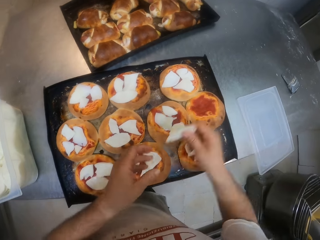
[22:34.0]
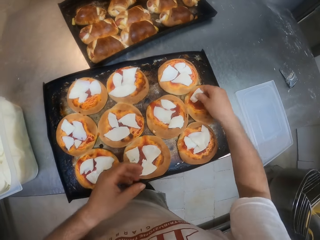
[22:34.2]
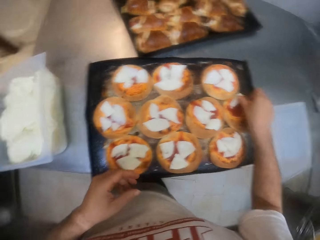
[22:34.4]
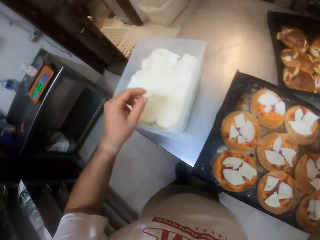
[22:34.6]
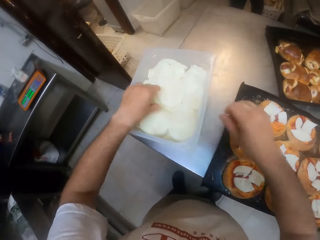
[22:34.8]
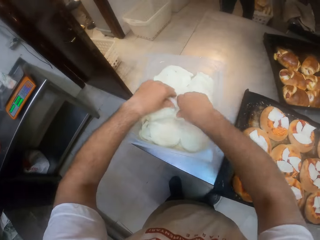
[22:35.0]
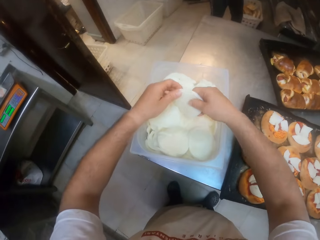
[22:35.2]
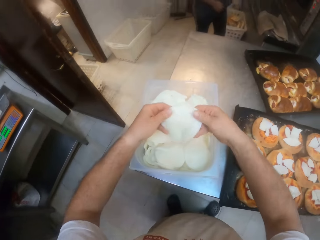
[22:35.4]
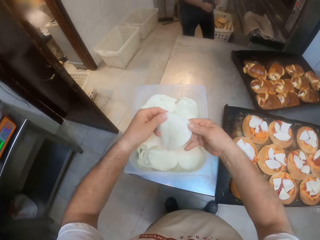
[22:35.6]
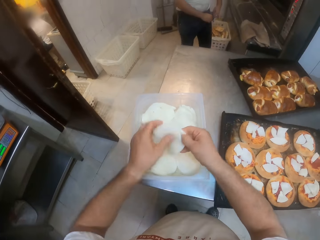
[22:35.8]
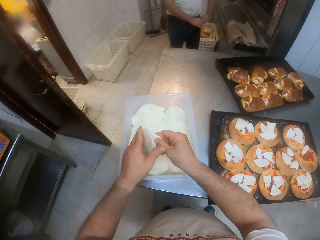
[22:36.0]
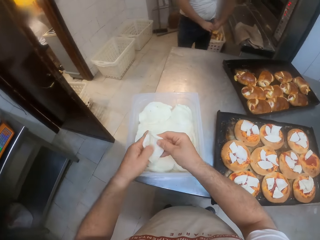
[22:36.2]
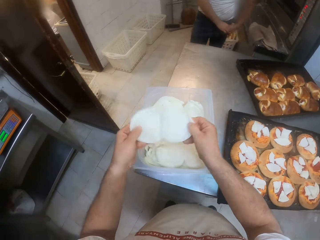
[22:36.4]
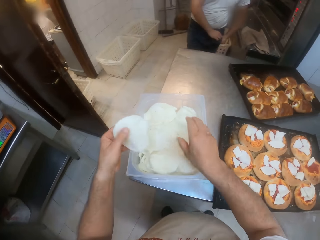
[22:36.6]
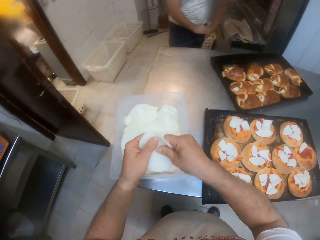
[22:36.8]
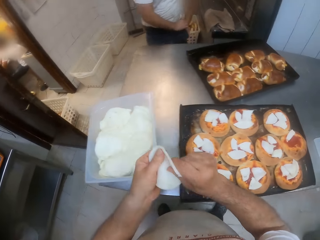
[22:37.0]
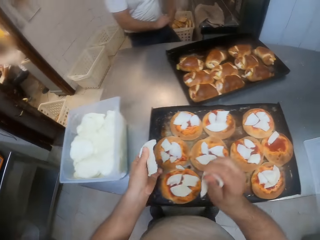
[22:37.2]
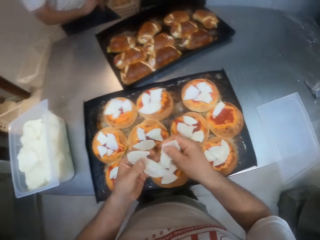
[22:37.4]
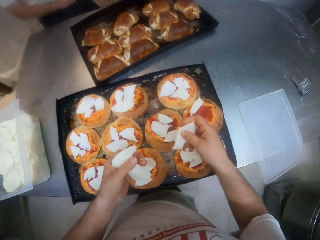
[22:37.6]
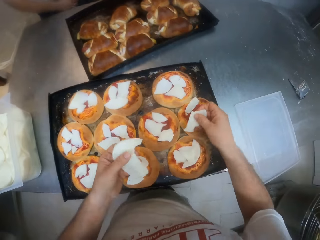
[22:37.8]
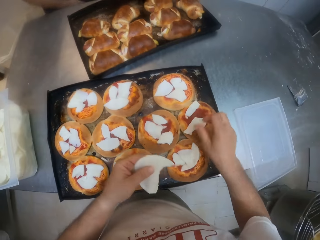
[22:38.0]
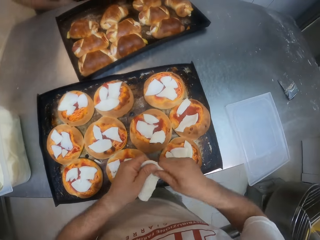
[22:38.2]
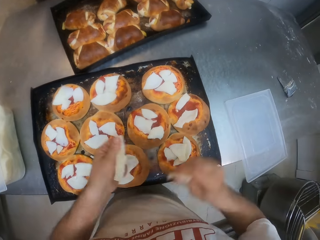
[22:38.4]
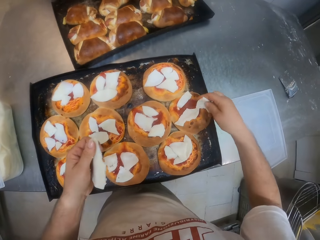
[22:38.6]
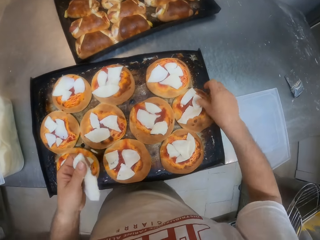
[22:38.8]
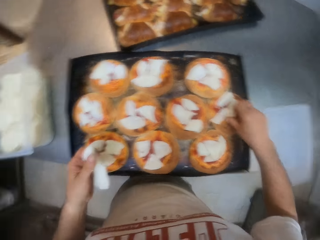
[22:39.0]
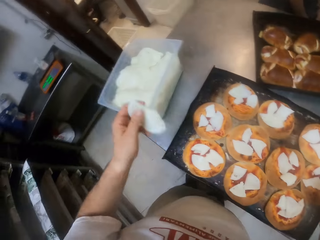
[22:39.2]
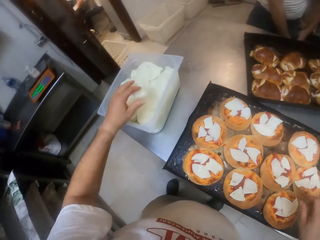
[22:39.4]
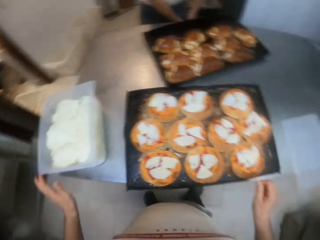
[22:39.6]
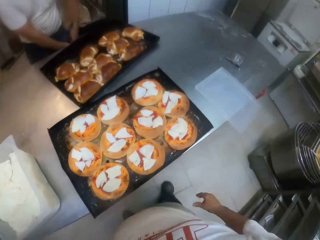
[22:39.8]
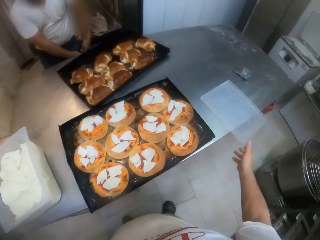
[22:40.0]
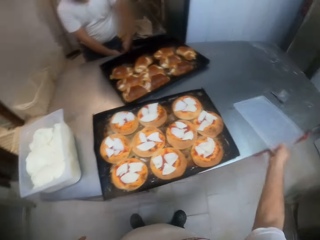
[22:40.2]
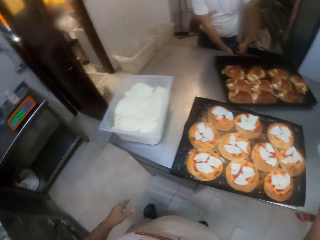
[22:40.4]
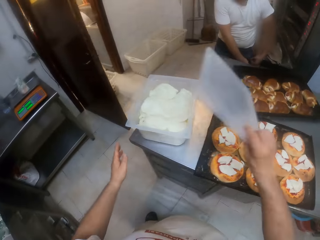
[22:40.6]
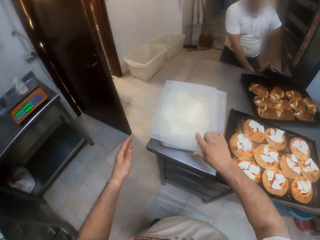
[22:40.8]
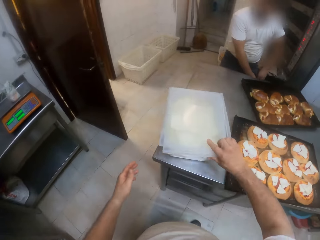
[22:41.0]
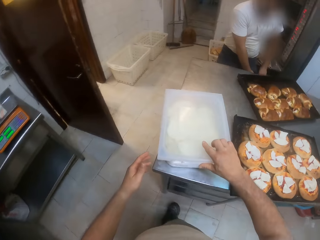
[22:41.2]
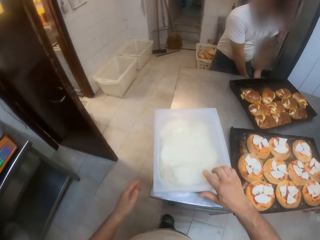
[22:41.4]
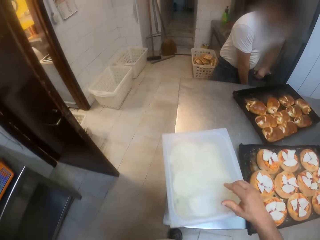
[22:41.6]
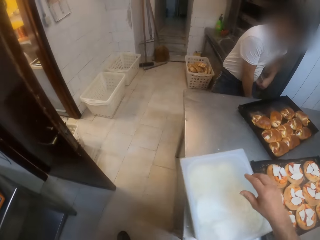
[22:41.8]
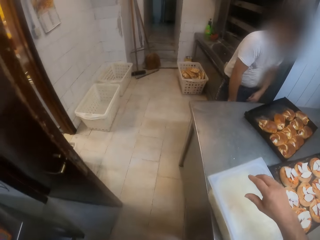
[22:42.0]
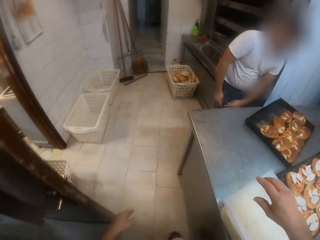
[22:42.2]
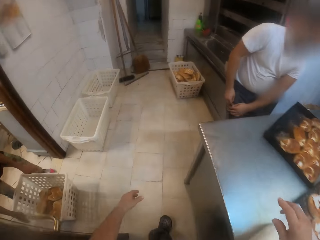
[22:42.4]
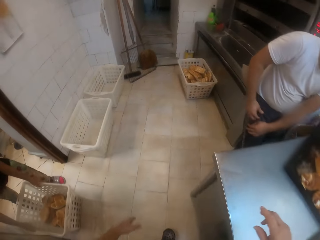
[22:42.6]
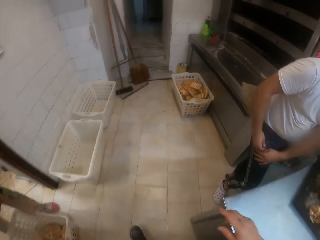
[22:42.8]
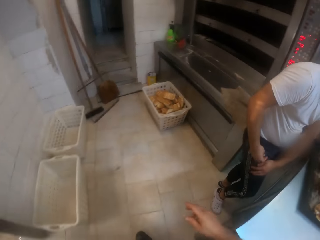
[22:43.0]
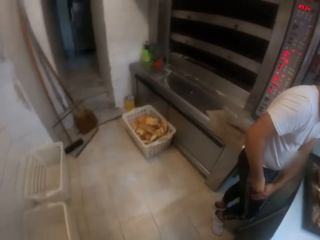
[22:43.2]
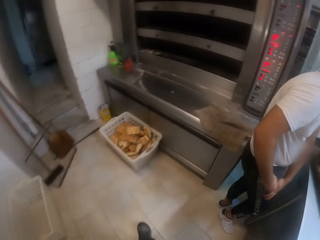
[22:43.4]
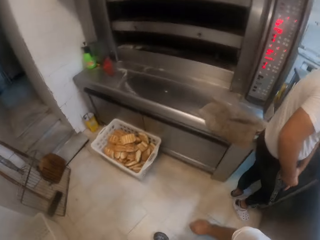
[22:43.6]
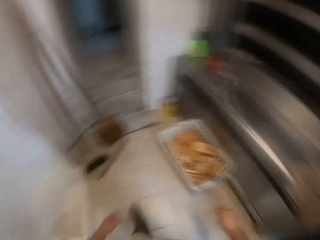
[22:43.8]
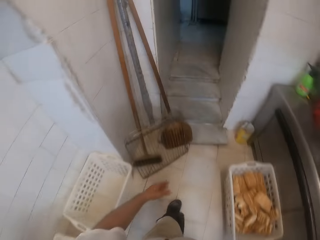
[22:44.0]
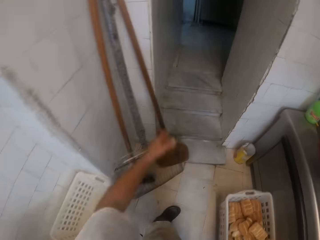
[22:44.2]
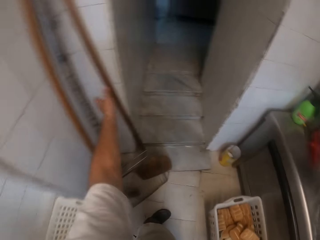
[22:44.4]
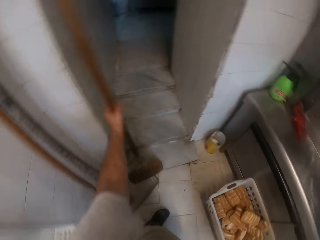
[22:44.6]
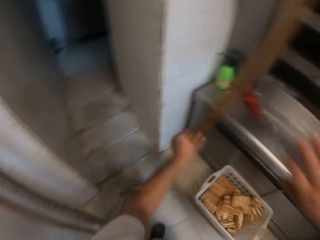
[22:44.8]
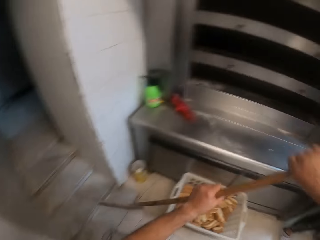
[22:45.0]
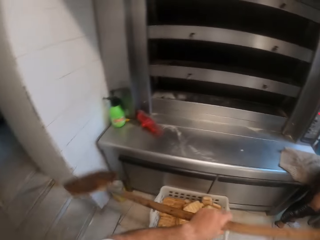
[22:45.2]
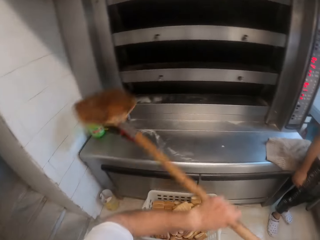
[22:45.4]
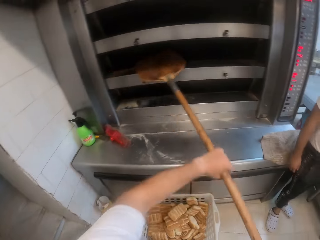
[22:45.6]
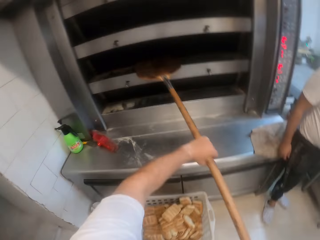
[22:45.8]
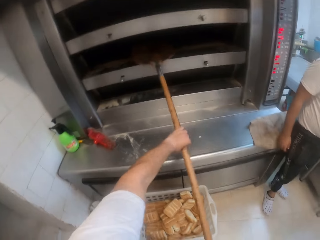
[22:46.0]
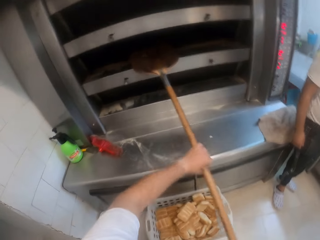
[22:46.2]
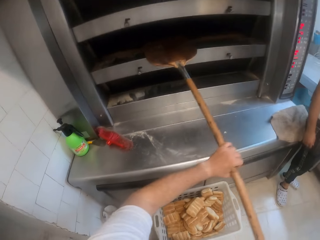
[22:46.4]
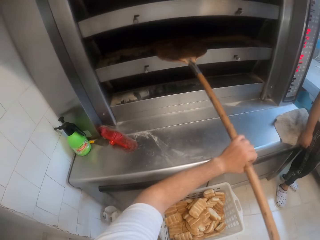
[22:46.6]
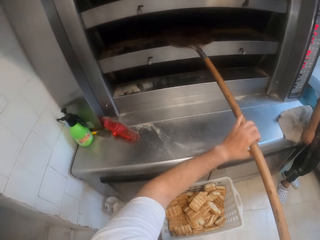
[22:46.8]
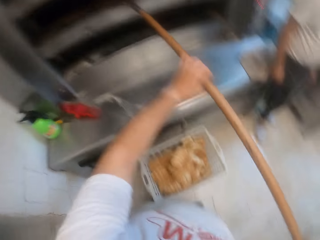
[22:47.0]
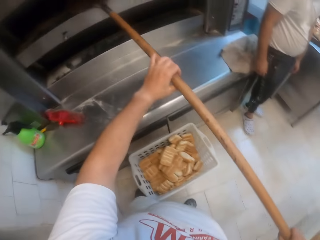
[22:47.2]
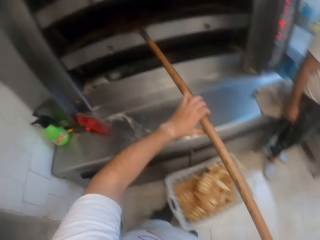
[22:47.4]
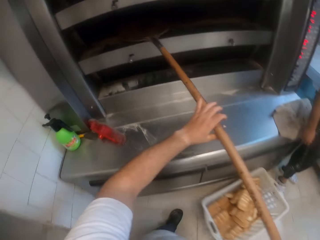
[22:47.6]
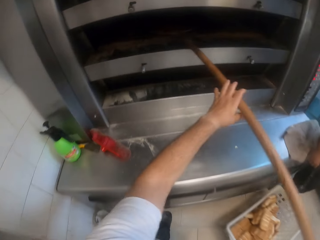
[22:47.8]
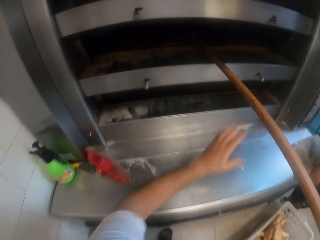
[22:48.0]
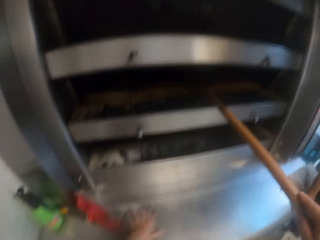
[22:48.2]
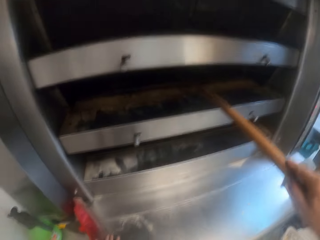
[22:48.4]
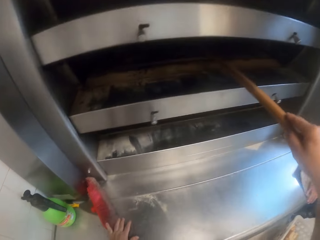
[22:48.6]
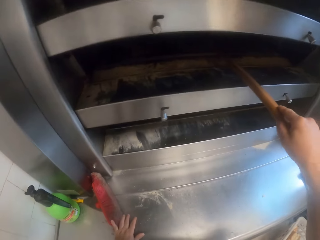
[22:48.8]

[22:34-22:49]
The camera wearer picks a cheese or bread topping from a container on the table with both his hands. He holds the bread topping. He cuts the cheese with both his hands. He puts the cheese on a pizza on a tray on the table with both his hands. He drops the cheese into the container on the table with his left hand. He picks up a cover from the table with his right hand. He places the cover on the container on the table with his right hand. He closes the container. He moves around the room. He picks up the pizza paddle or oven stick from the floor with his left hand. He cuts the bread topping. He moves towards the oven. He removes a pizza from the oven with the pizza paddle in both his hands. He pushes the bread in the oven.

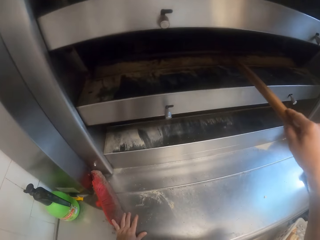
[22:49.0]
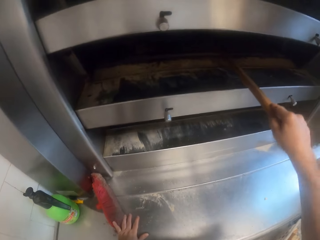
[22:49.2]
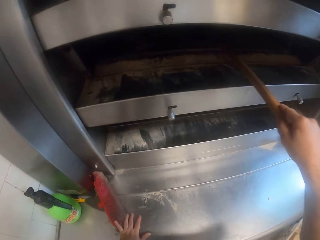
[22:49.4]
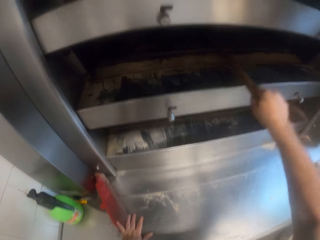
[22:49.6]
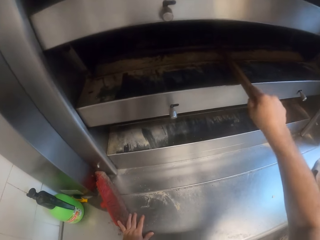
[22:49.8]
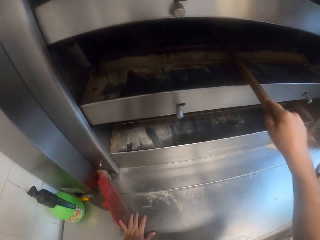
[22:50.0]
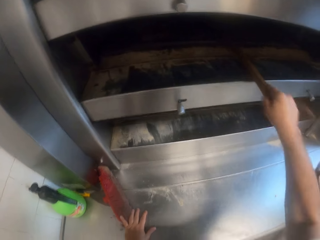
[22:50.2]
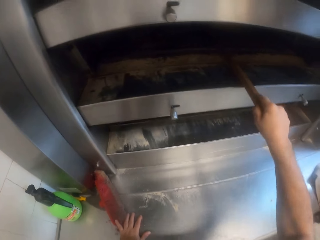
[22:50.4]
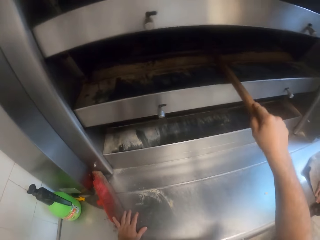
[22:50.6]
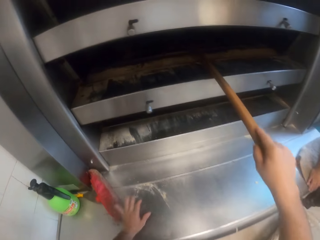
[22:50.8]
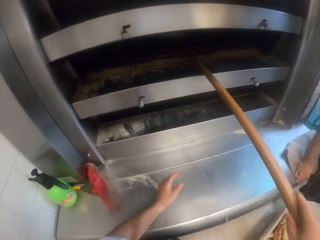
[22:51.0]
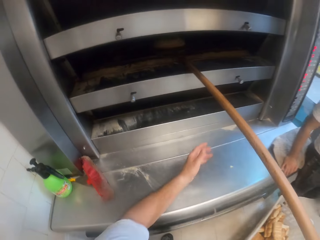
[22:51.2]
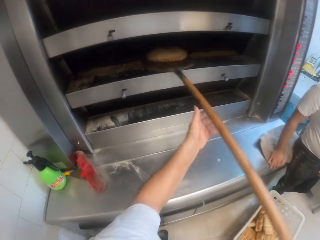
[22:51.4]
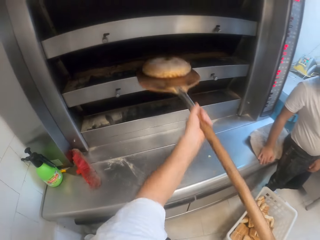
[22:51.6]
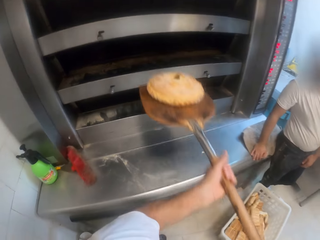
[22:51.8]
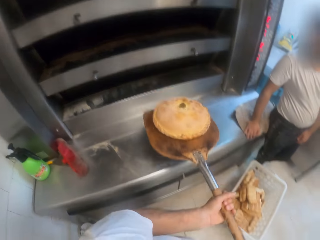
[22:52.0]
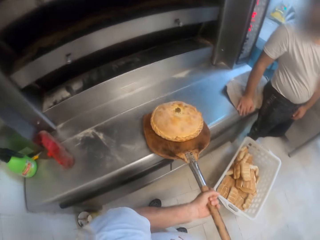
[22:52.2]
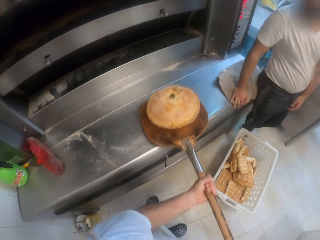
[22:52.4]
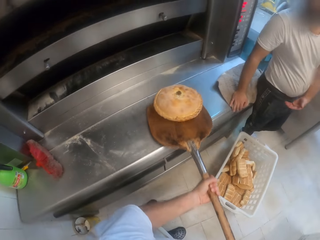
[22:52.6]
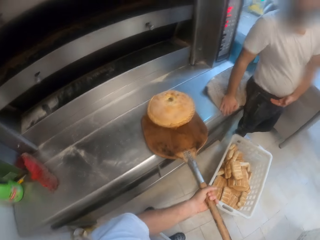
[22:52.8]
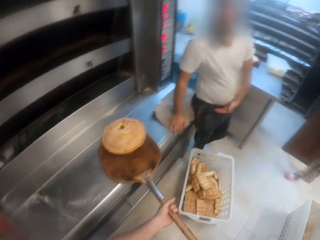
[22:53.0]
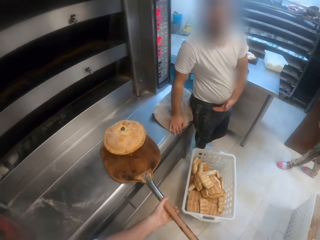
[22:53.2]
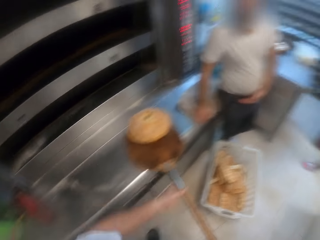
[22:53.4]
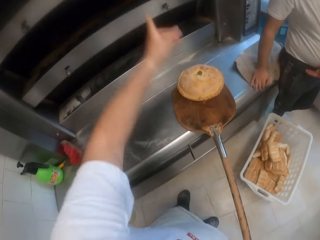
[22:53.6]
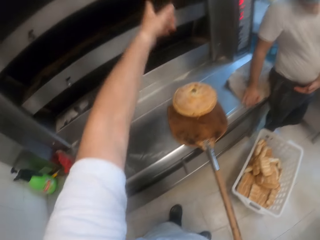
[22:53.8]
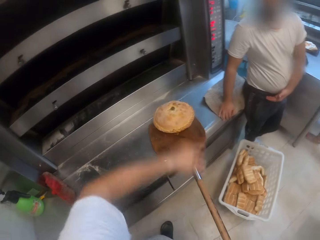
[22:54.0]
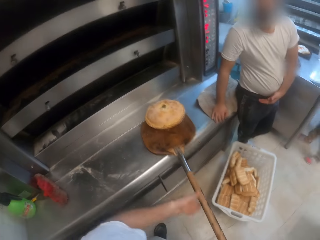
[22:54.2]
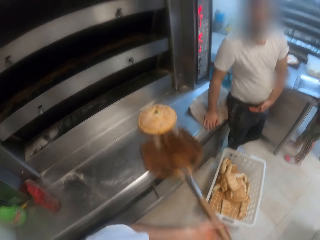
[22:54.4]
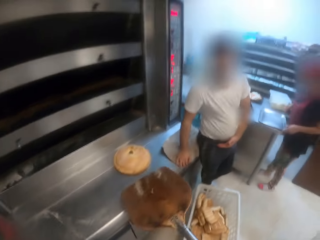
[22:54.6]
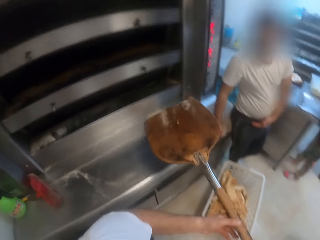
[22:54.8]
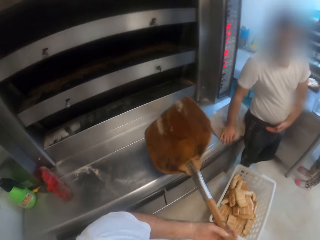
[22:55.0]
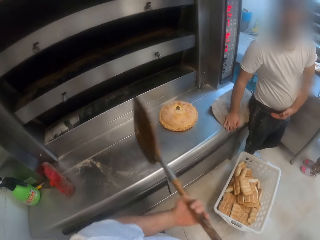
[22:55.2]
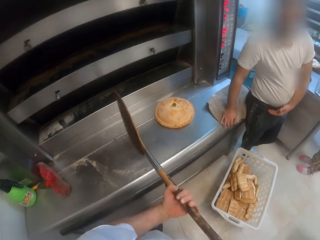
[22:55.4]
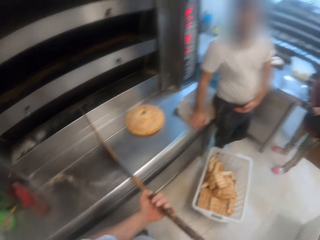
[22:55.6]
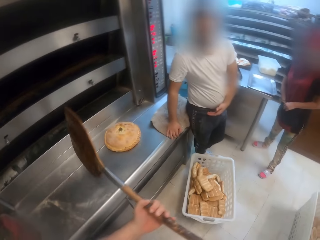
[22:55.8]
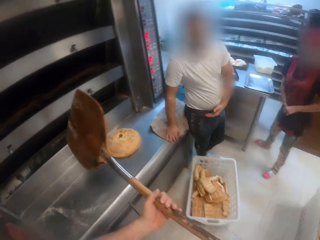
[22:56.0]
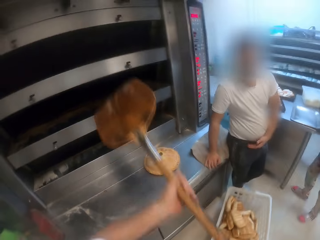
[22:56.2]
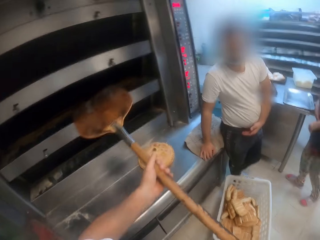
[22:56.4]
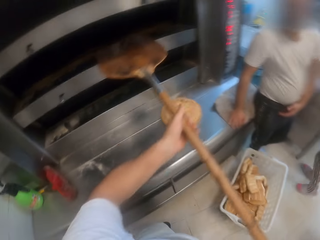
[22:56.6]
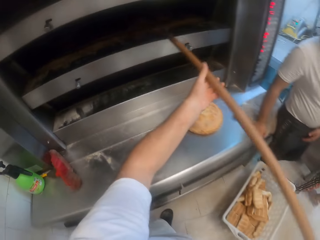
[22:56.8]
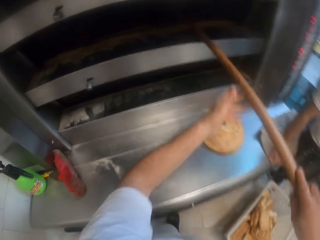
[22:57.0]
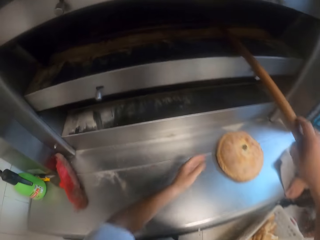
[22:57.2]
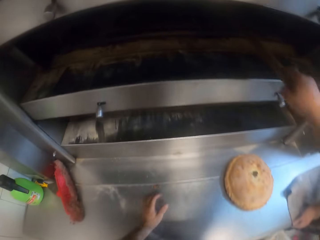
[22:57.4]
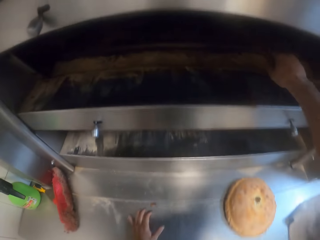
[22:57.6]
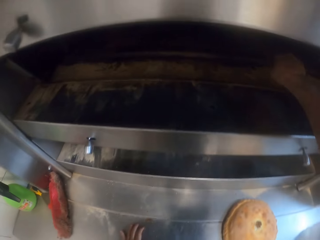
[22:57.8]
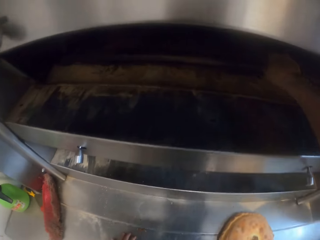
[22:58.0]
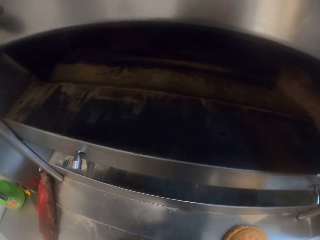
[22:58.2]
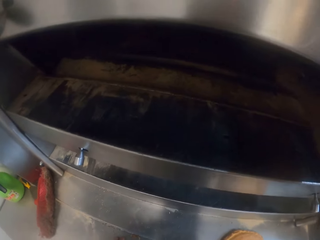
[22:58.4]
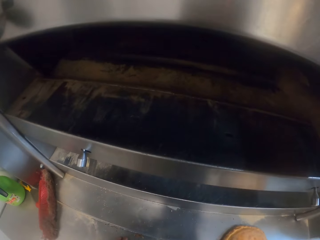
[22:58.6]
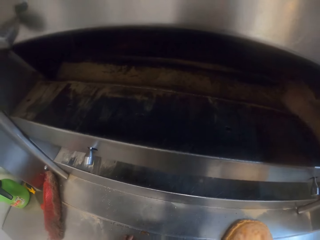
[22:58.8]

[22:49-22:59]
The camera wearer removes the bread from the oven. He drops the pizza with the pizza paddle or oven stick on a countertop with both his hands. He interacts with a man. He gestures out with his hand. He holds the oven stick. He removes a pizza from the oven with the pizza paddle in both his hands.
